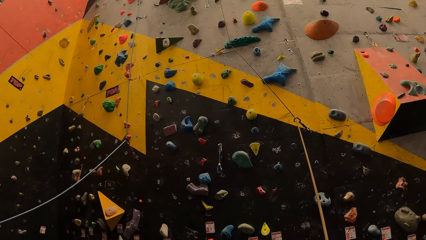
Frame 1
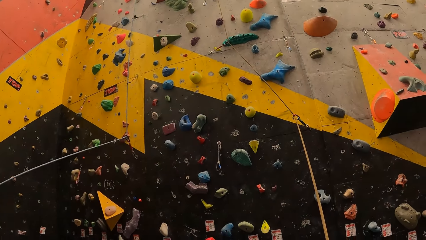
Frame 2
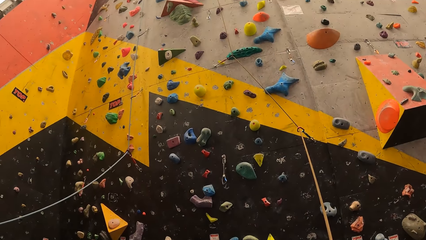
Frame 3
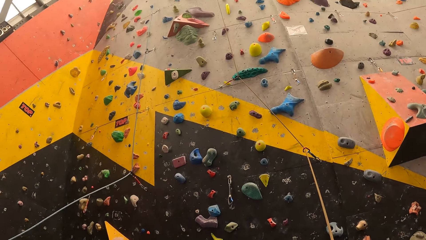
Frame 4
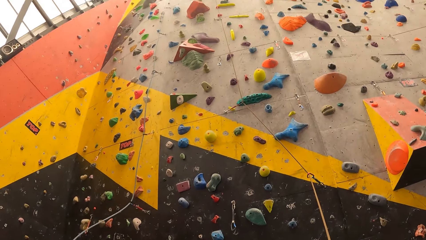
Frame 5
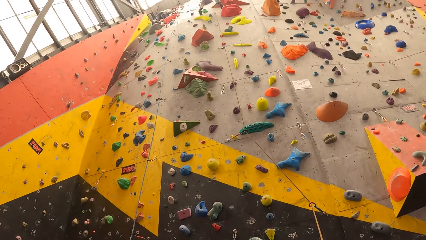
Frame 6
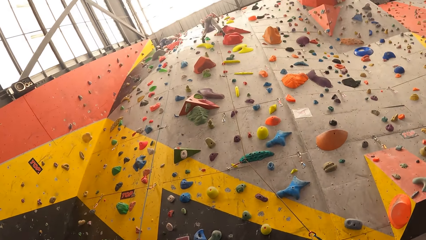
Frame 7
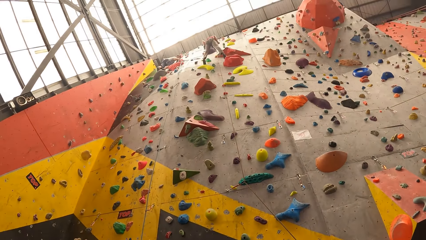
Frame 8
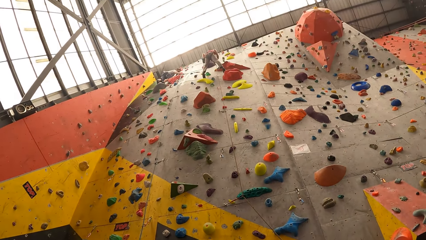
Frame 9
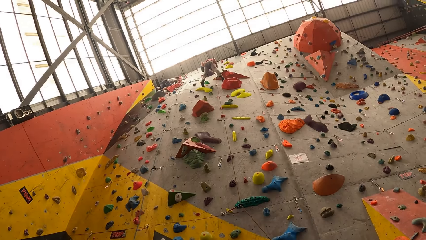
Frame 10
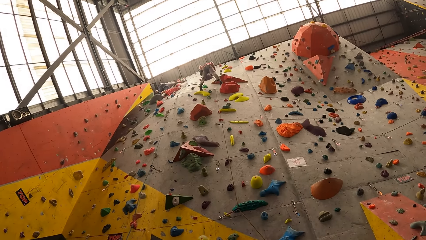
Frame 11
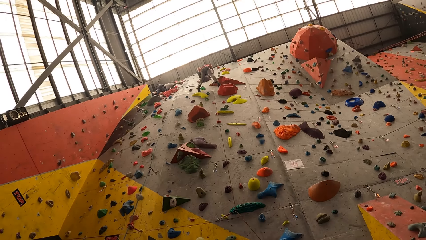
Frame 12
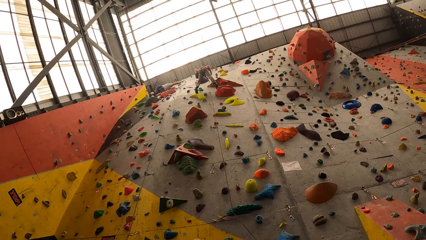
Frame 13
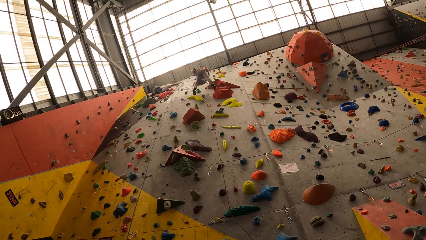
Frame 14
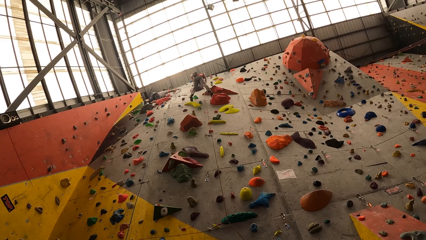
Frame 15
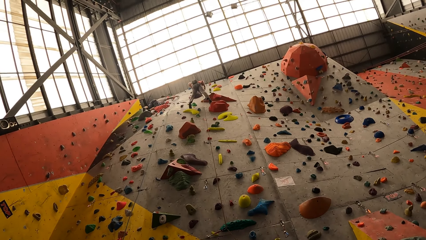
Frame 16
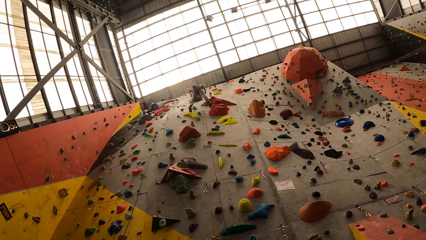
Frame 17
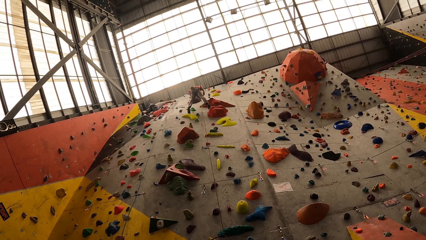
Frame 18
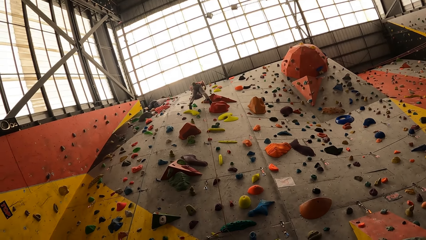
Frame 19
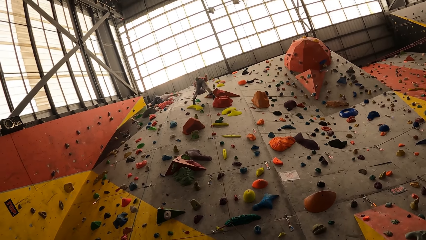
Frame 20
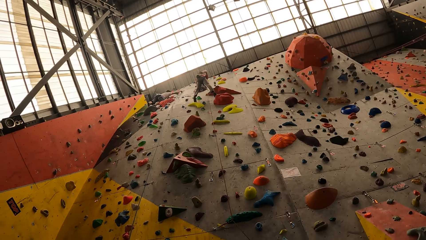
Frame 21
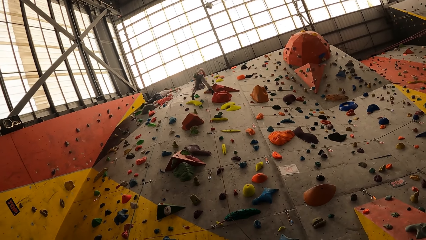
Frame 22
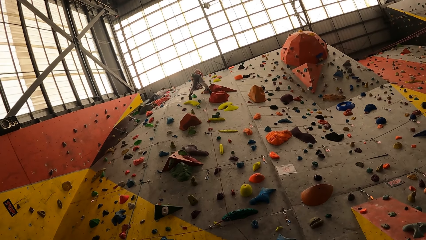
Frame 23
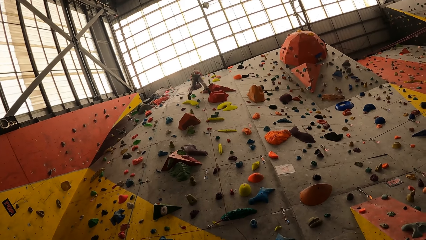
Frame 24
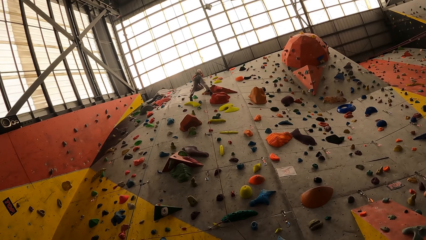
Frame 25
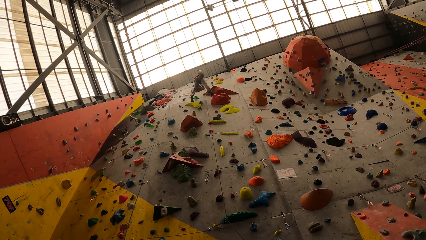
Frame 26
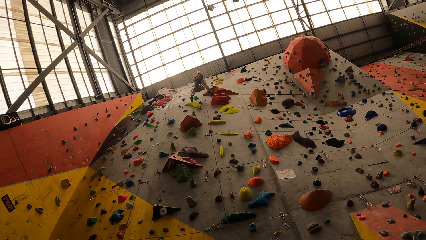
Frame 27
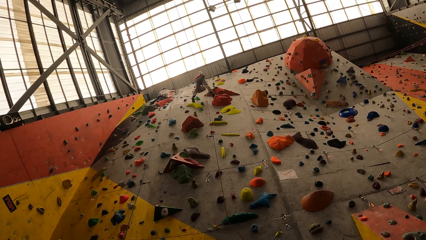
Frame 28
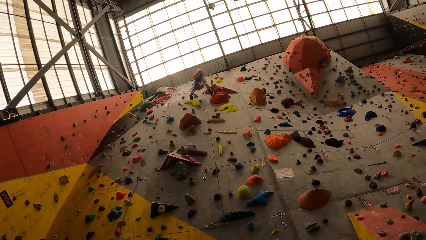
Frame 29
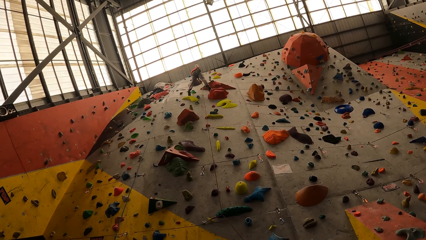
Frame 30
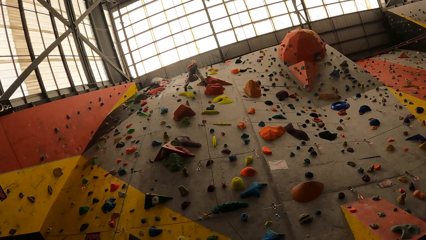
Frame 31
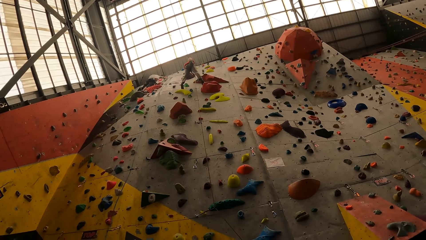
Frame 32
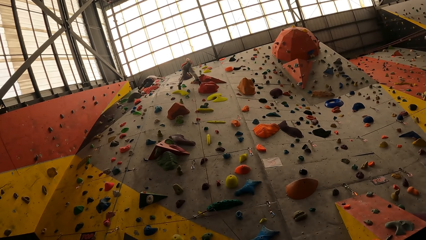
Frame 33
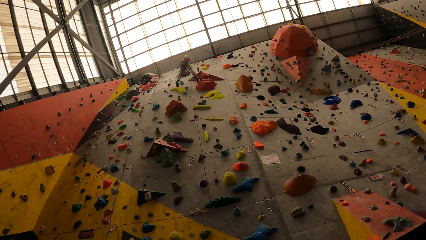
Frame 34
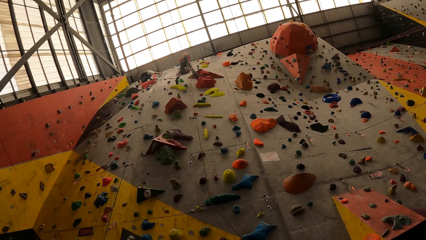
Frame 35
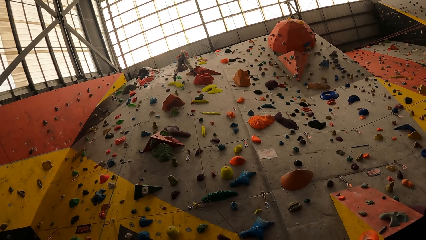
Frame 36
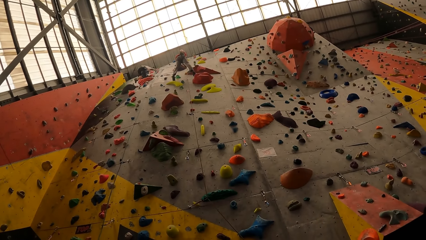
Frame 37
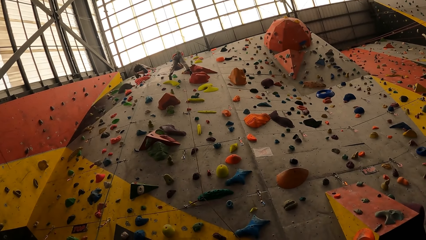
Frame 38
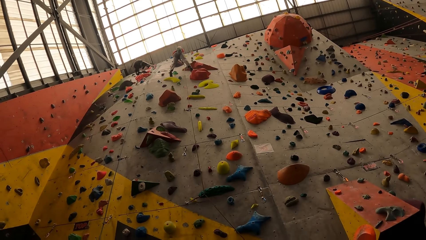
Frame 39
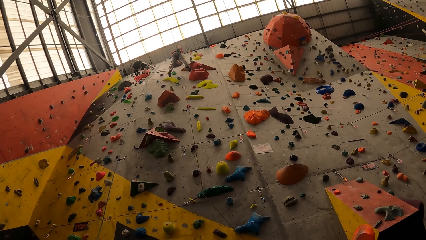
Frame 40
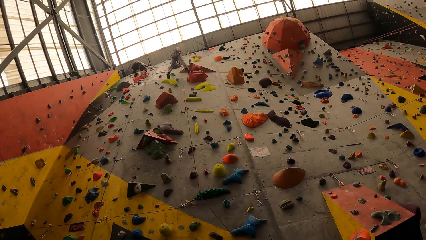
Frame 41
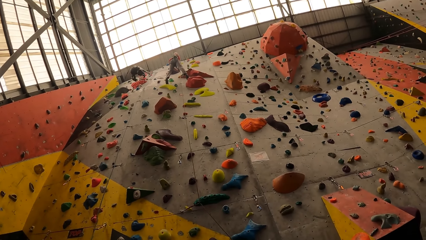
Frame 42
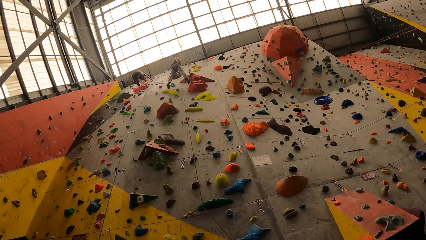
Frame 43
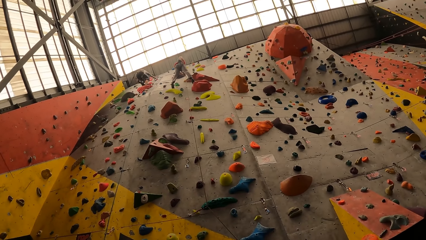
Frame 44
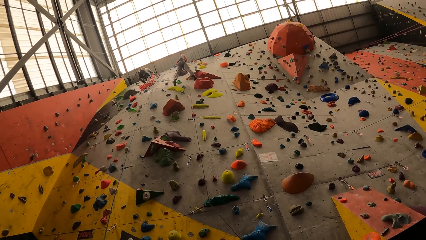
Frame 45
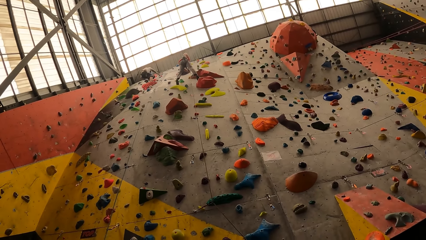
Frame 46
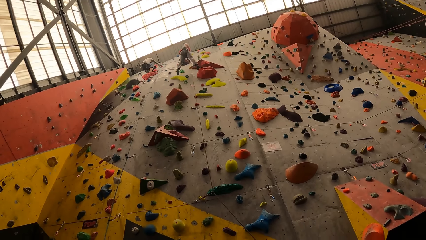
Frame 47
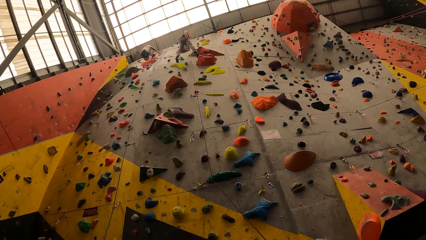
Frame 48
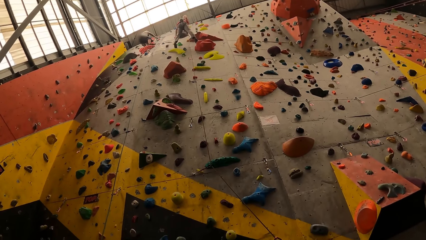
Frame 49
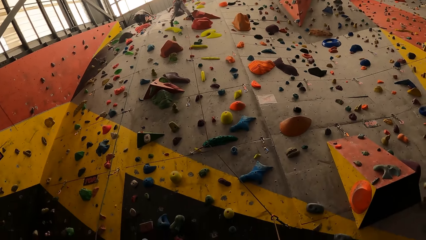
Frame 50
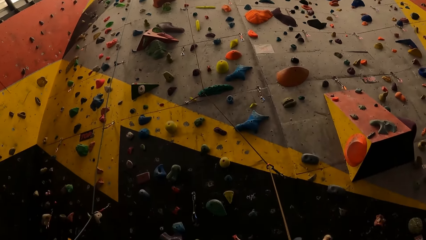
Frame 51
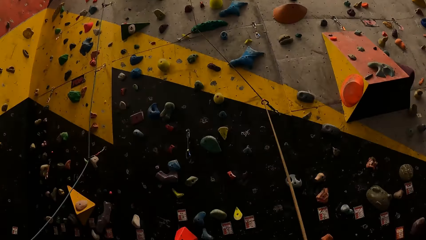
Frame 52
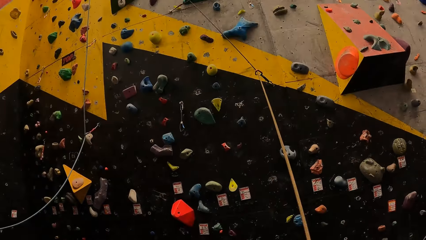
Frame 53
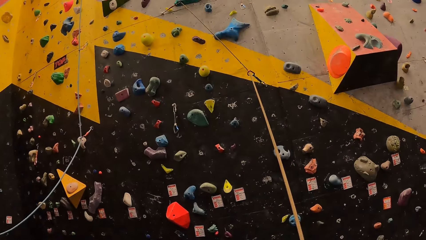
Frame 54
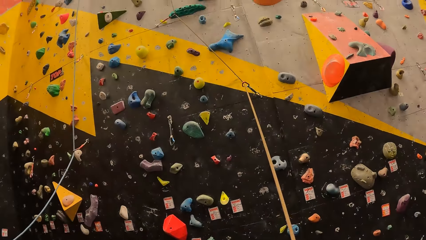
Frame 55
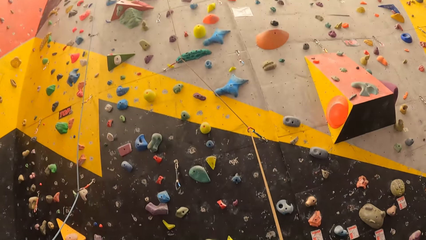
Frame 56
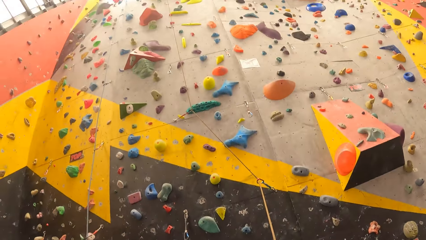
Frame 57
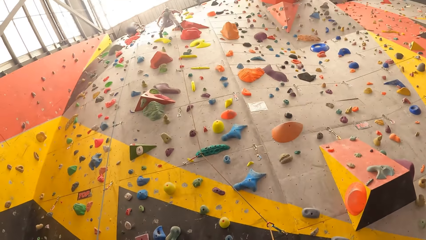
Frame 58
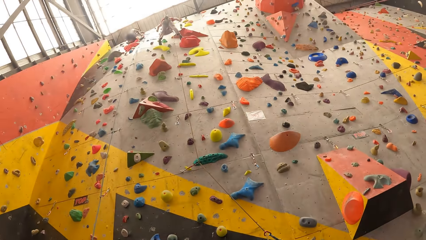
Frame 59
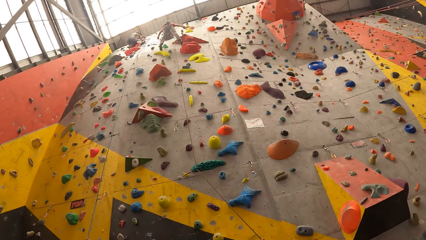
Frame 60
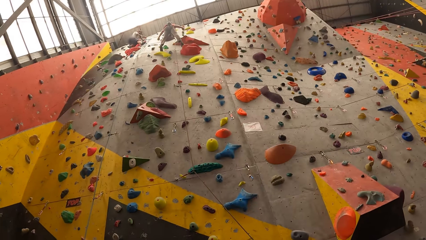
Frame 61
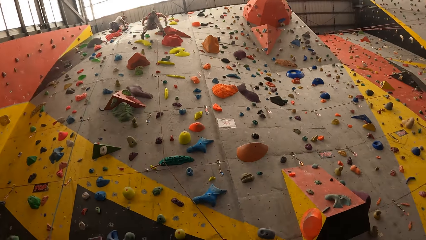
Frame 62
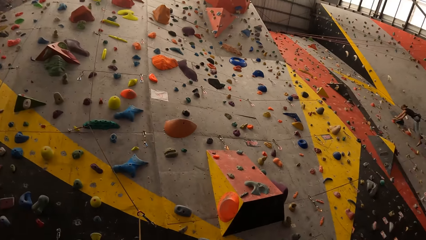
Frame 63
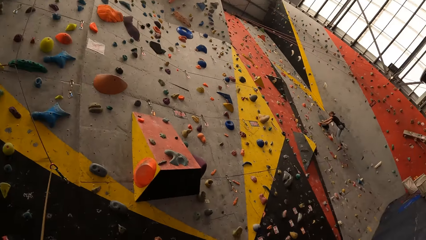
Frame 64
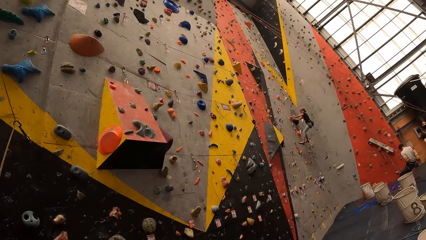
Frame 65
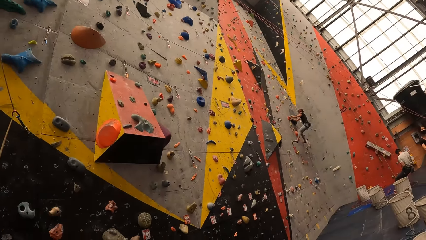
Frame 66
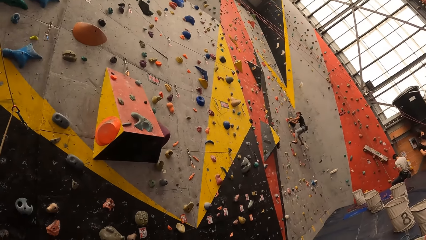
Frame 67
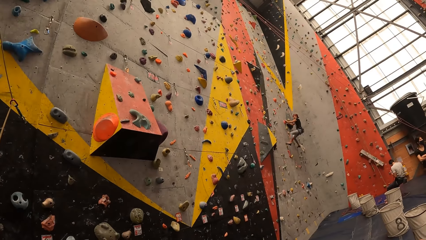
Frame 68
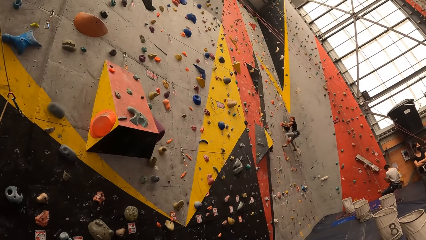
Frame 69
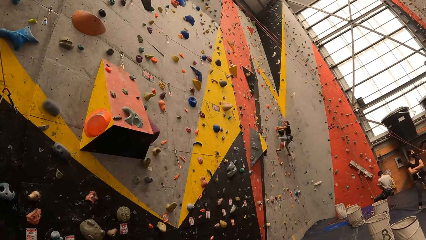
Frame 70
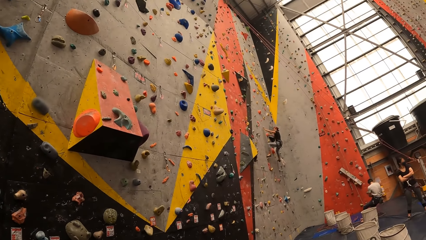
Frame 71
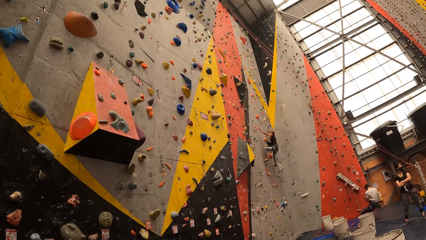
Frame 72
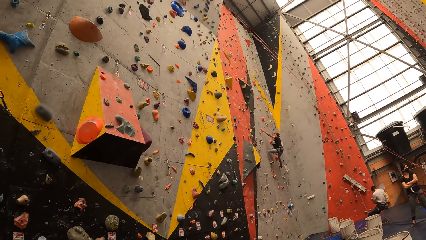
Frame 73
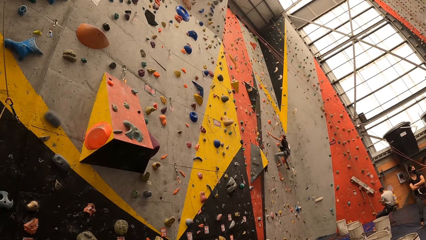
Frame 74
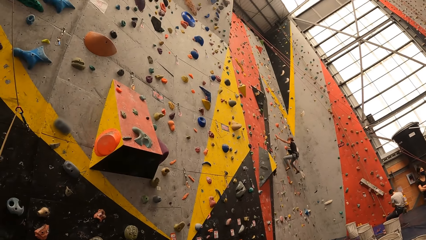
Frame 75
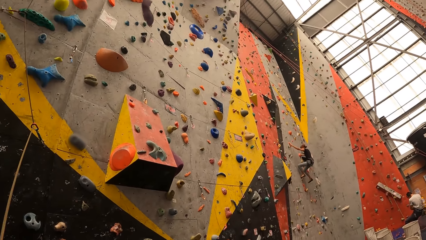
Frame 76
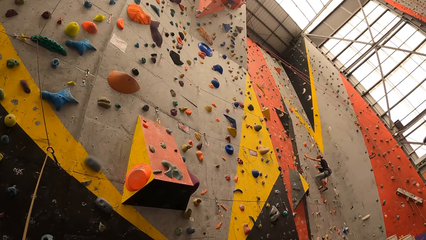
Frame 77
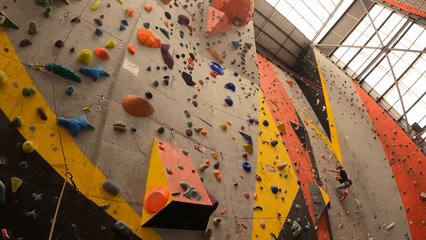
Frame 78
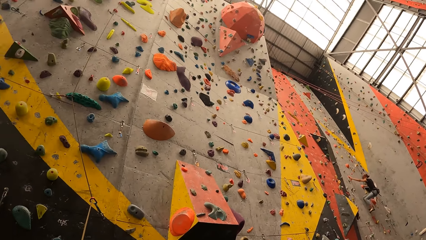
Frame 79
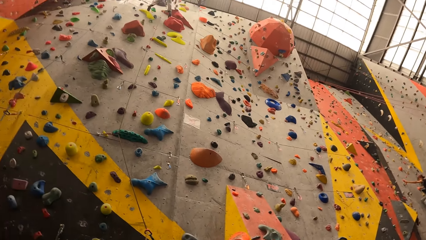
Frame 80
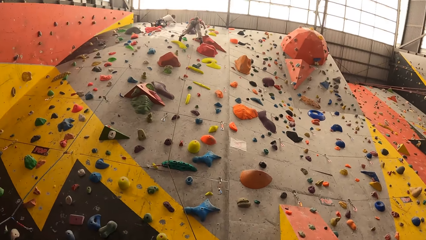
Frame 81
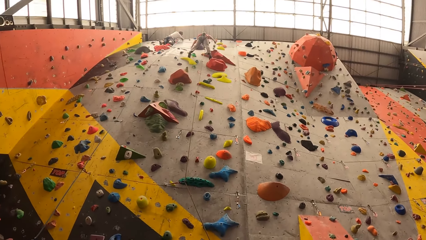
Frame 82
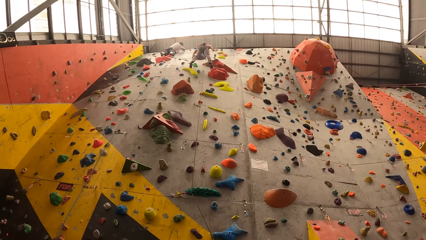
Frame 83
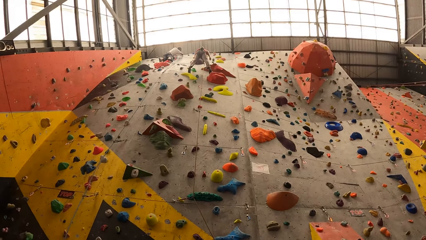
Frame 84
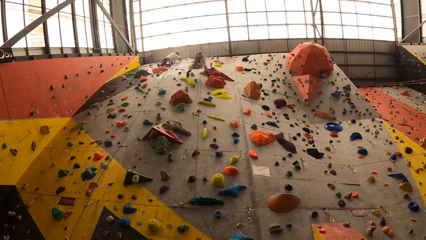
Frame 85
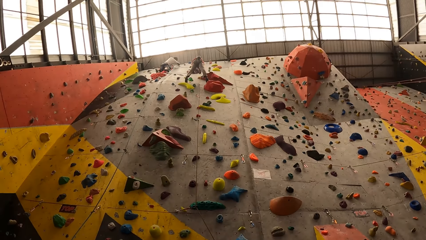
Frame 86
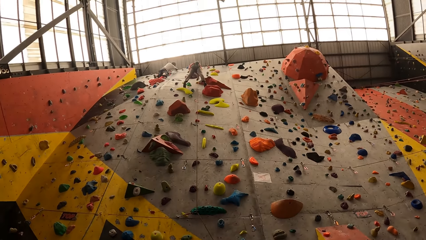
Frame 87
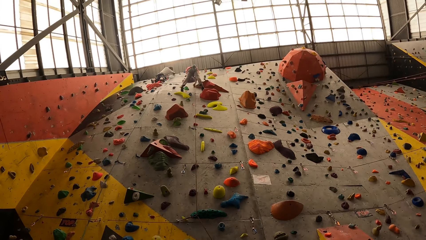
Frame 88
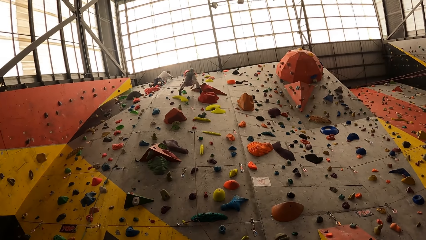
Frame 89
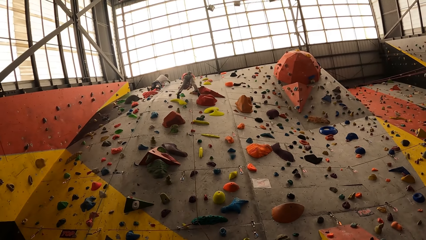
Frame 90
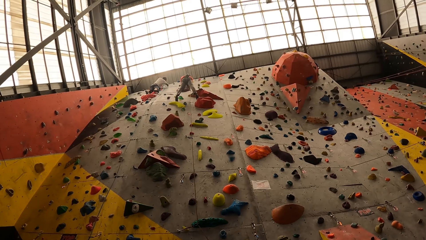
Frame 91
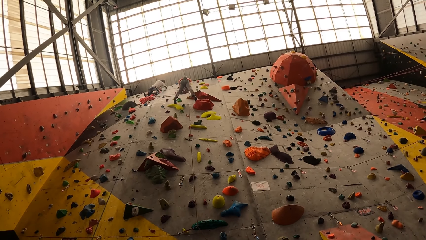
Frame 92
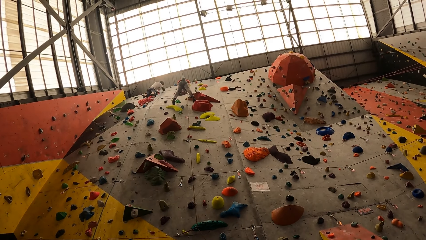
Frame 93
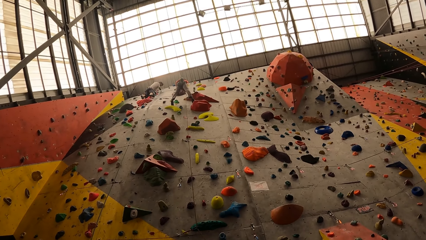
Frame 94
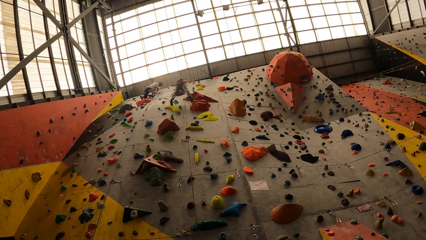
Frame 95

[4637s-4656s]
The man holds a bag. The man moves the bag to his back. The man picks something in the bag. The man moves his hands. The man moves his hands forward.
